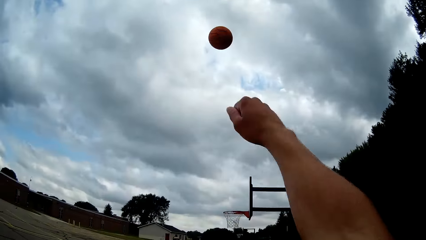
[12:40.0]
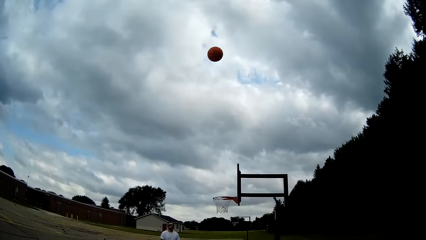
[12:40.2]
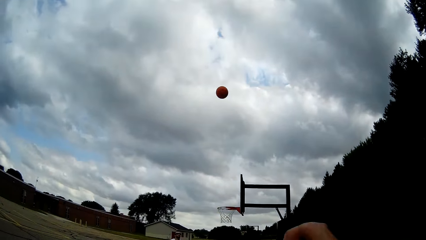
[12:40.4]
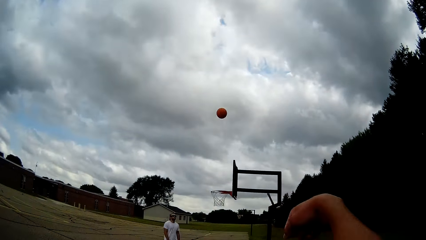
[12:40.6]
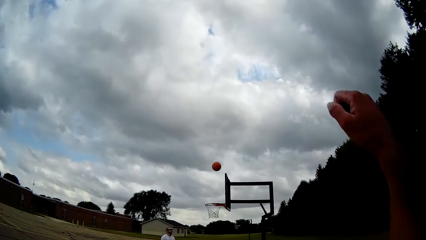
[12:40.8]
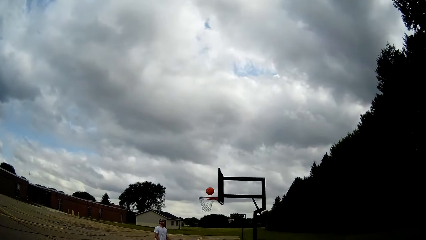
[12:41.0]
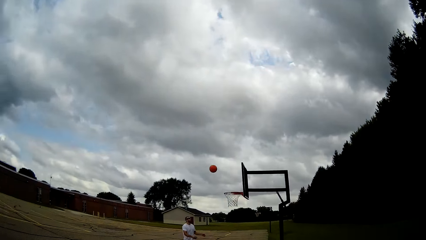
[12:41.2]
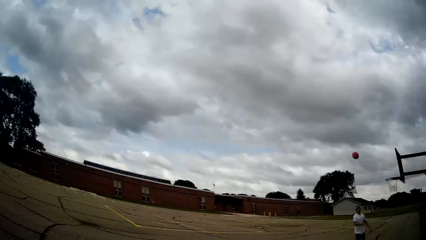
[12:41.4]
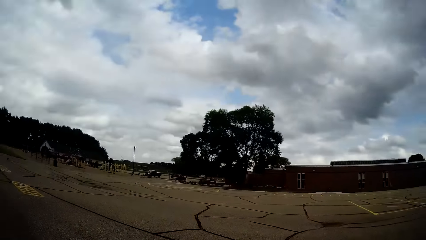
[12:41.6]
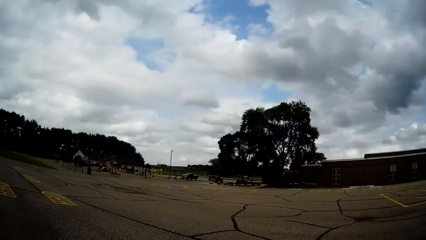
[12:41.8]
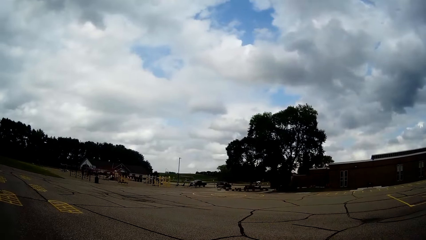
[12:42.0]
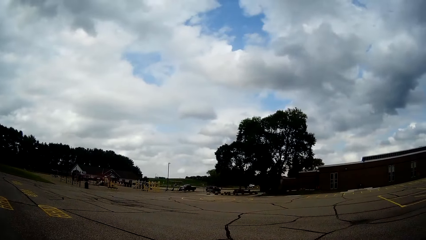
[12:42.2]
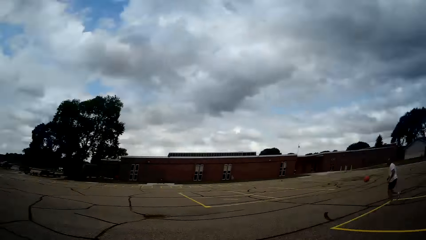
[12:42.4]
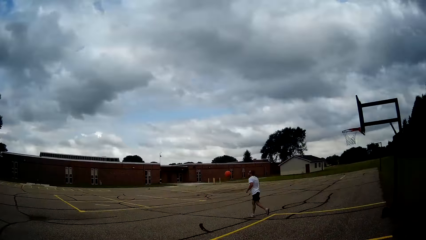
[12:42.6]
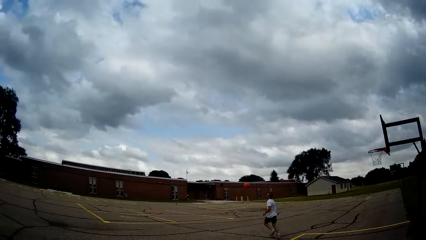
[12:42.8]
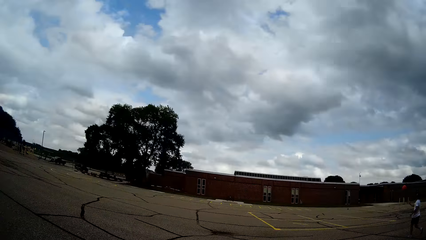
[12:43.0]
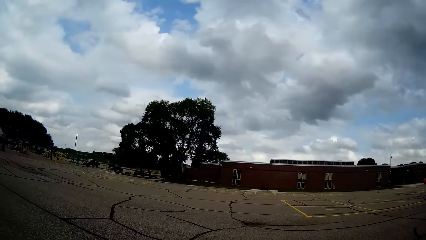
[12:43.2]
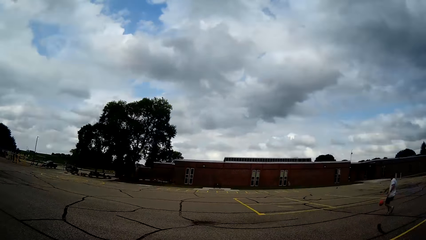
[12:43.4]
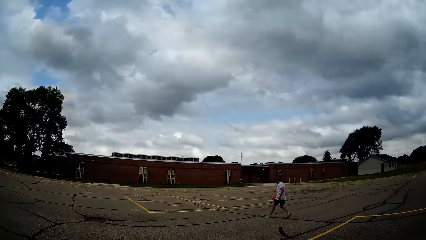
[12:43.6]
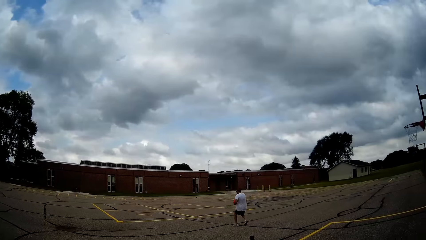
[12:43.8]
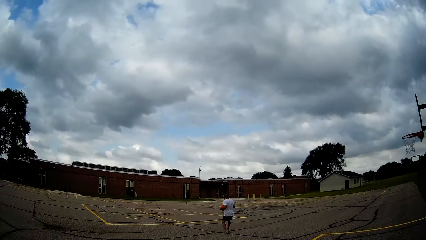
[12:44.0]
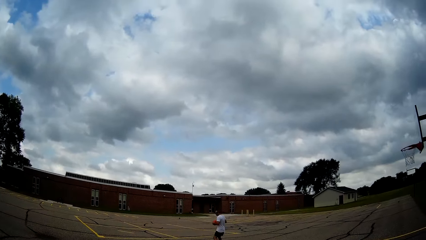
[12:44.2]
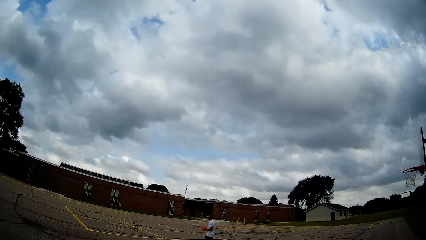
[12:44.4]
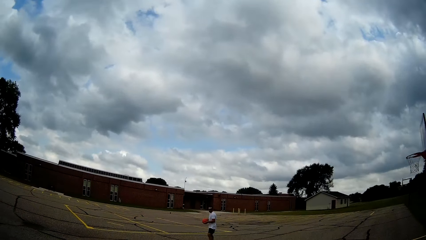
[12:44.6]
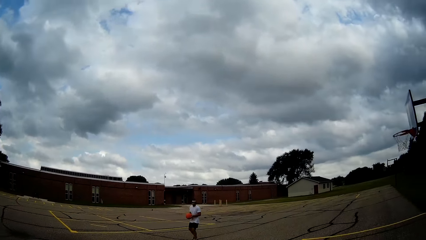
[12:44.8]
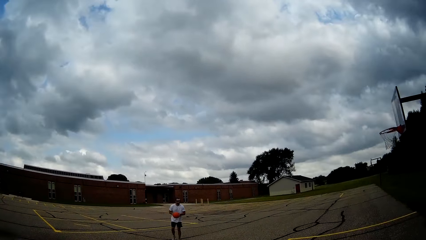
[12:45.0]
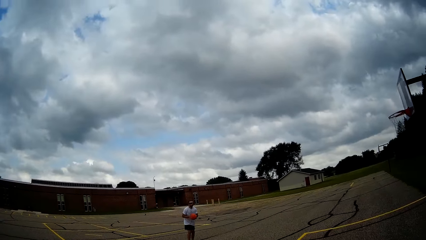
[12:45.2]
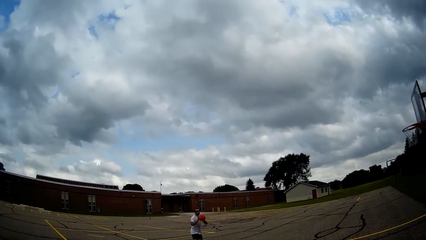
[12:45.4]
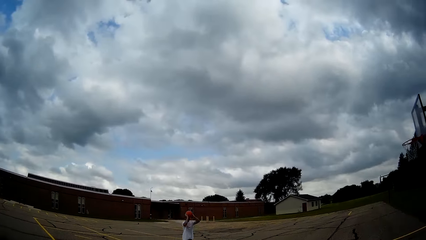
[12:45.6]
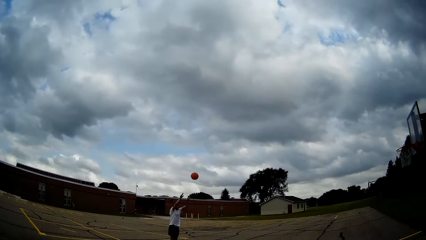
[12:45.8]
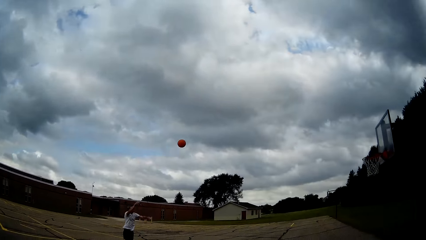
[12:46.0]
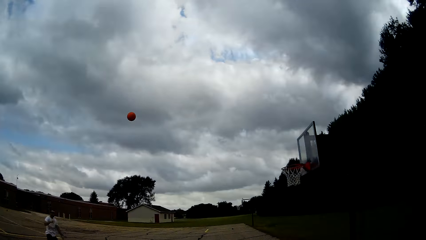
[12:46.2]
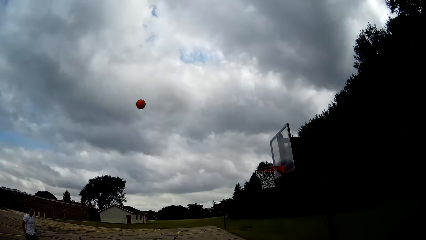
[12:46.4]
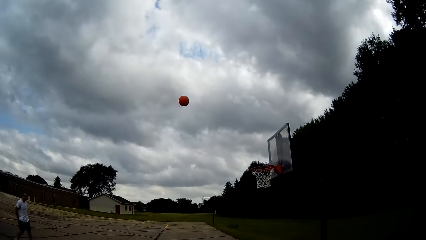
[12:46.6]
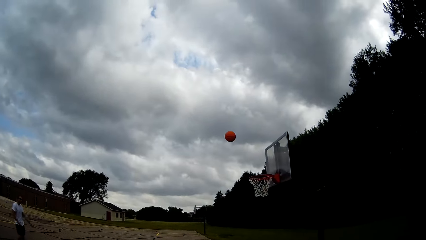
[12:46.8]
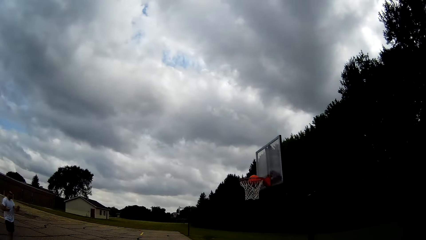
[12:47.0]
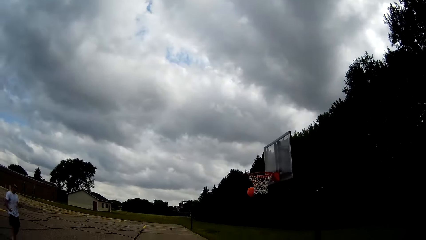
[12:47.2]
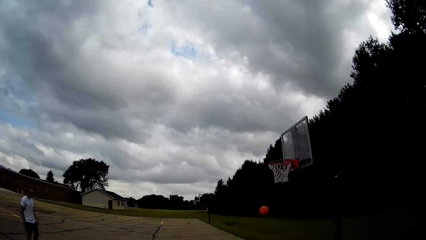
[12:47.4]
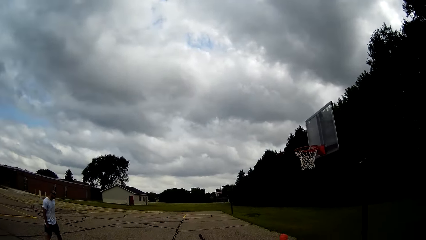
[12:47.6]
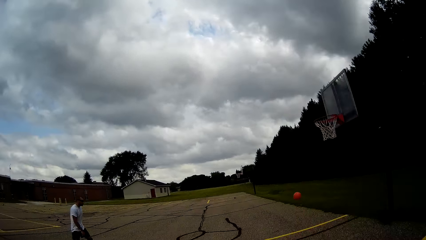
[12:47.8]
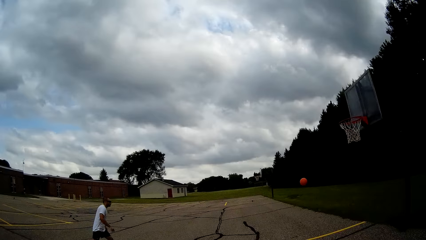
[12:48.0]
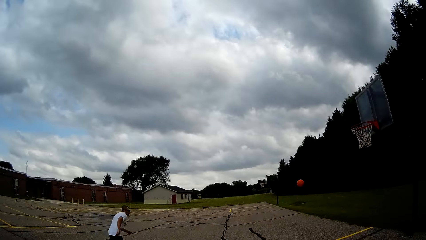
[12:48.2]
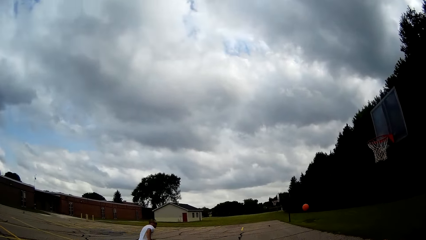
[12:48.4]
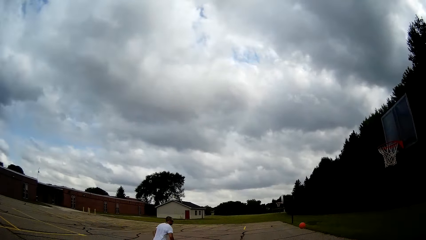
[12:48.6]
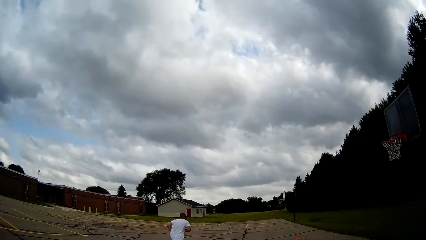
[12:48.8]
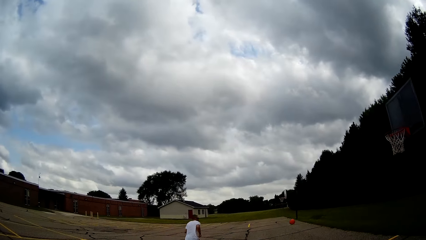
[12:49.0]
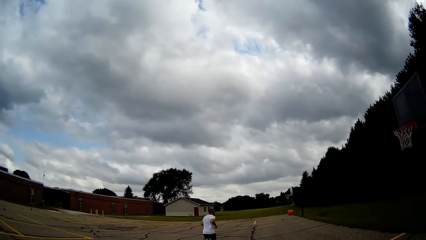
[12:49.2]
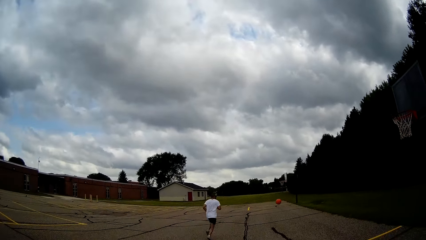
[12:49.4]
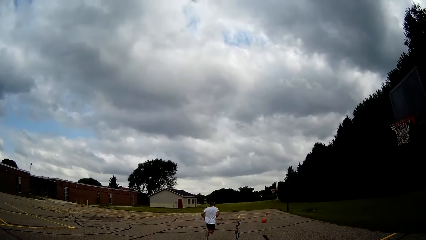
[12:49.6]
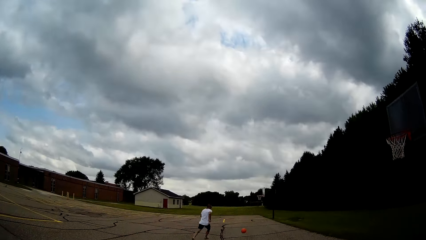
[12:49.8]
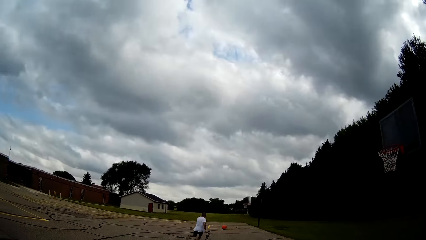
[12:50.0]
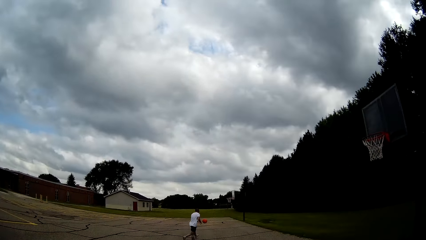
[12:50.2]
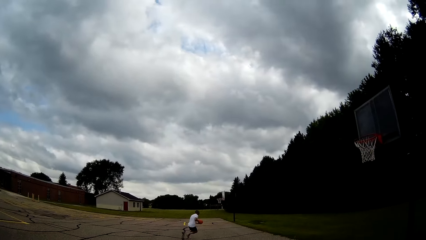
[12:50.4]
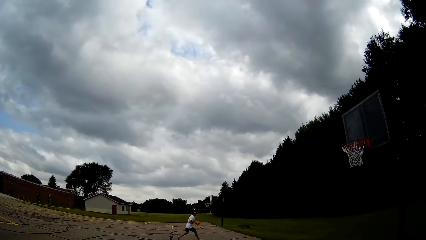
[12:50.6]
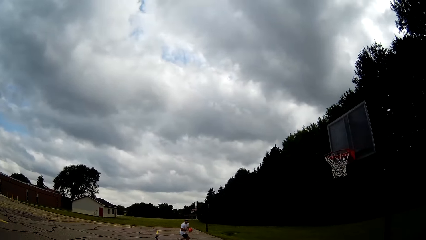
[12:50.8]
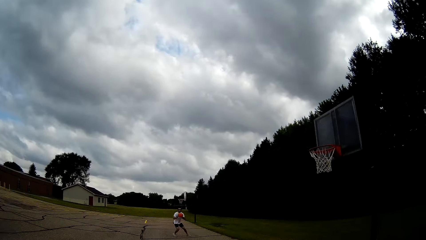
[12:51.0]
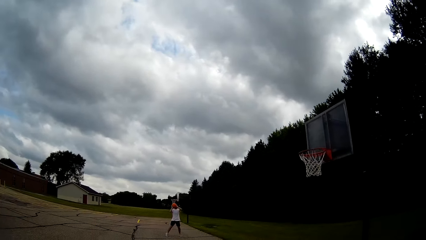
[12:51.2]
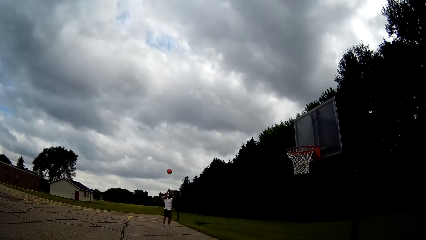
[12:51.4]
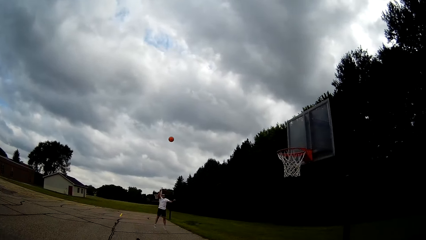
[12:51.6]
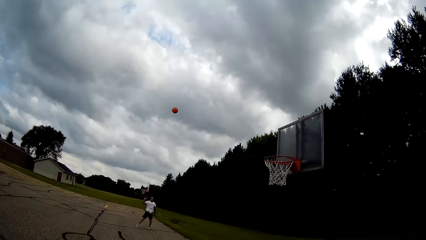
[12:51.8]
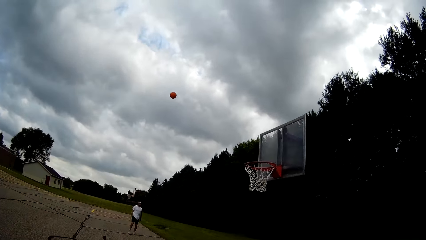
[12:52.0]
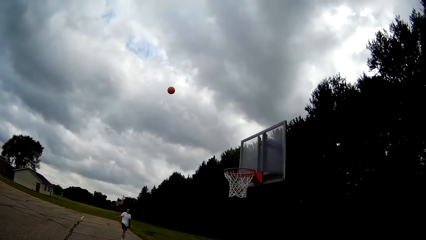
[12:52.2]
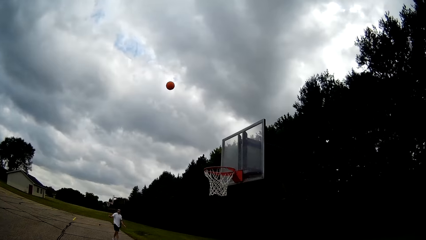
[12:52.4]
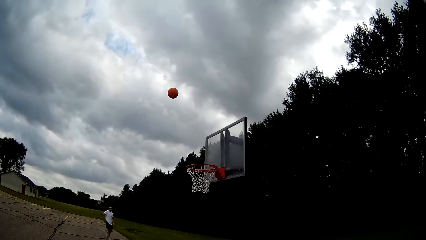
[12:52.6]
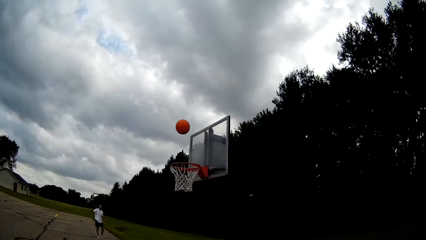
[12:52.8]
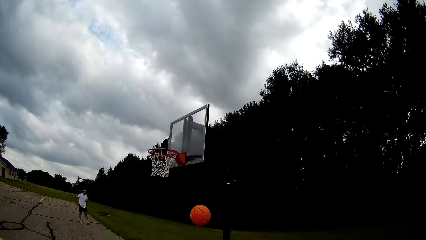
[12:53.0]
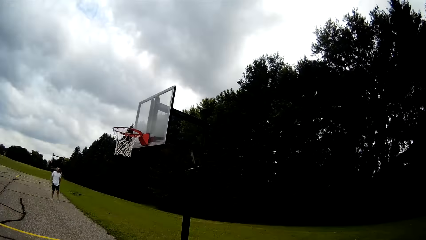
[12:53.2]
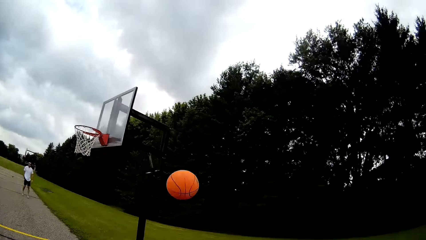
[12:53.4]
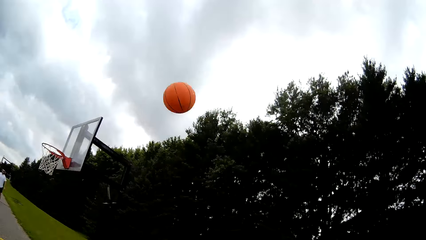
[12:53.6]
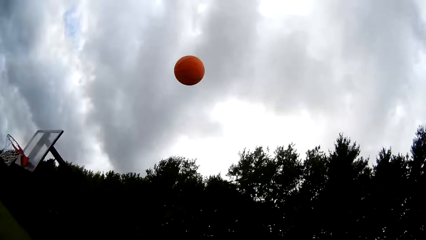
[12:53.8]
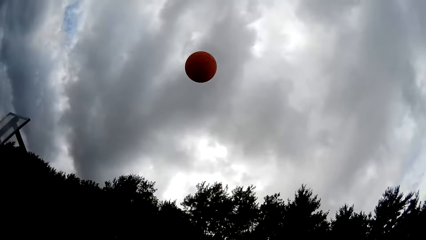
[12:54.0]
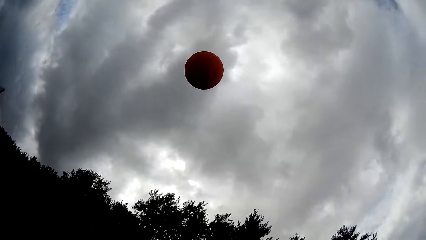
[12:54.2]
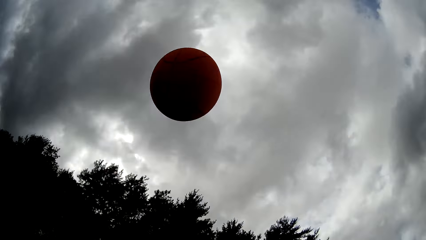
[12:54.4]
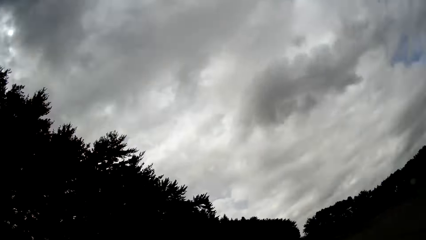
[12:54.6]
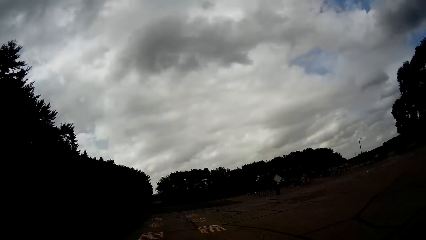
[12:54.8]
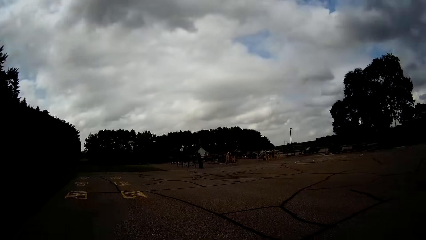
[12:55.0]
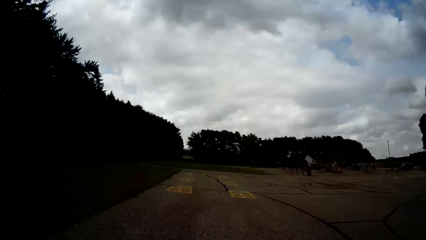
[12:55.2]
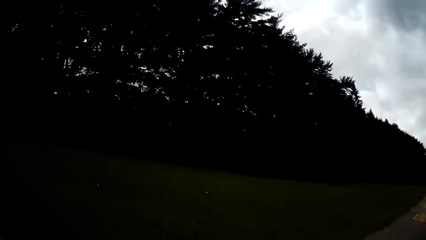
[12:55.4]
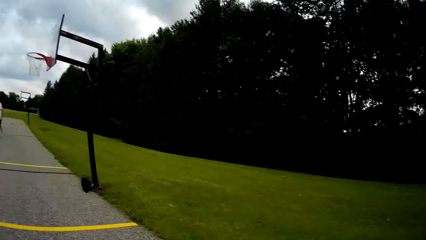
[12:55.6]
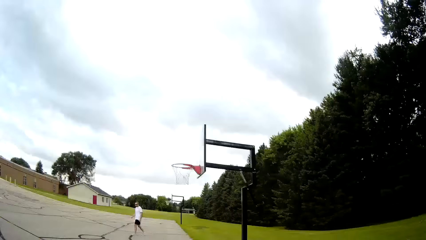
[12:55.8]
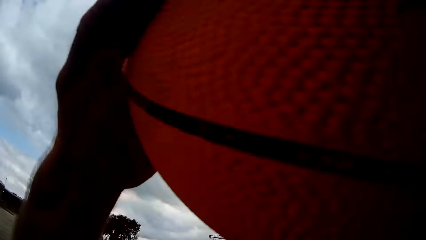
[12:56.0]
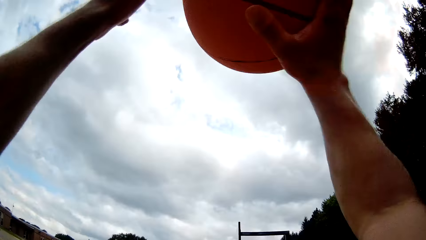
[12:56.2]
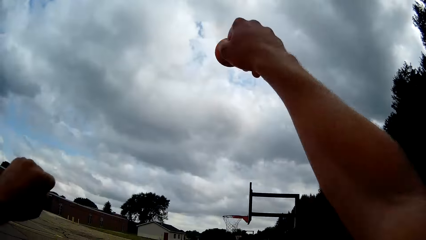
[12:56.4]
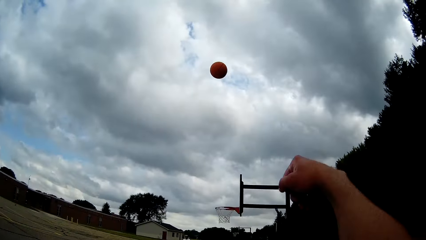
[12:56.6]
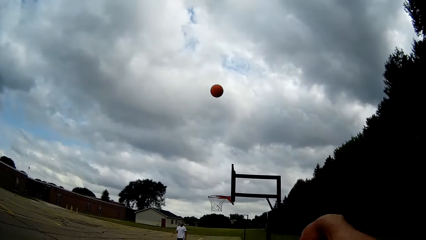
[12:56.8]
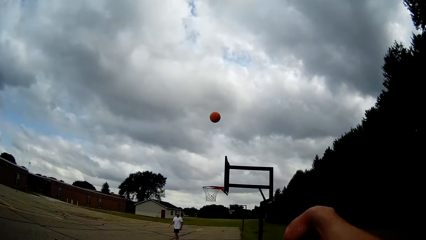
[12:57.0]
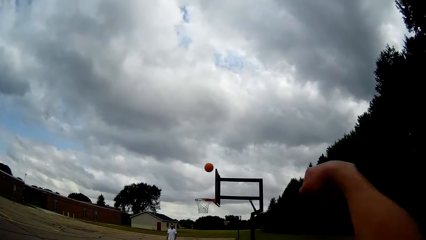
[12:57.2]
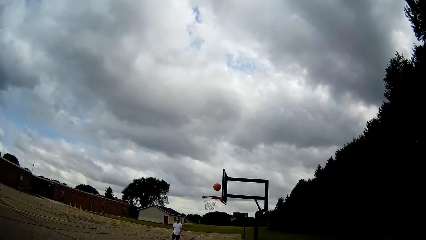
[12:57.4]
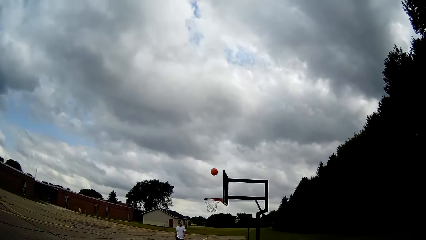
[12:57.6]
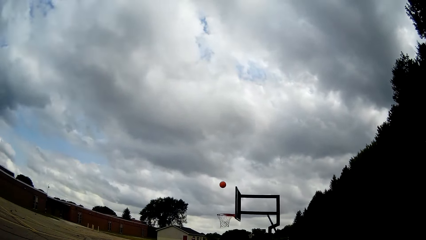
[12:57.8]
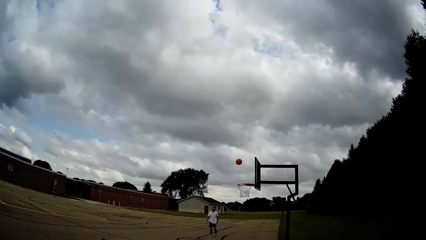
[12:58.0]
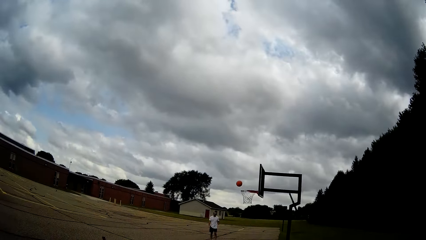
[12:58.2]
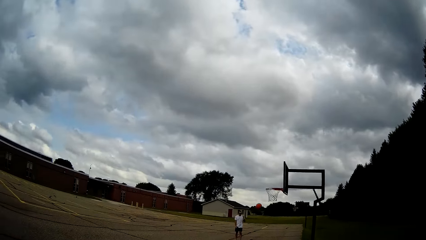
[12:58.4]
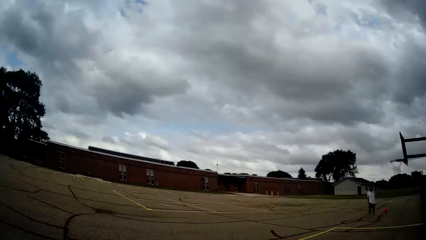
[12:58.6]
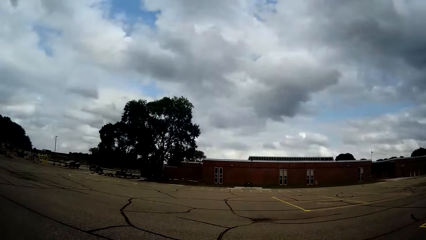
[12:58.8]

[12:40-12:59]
The camera wearer throws the ball close to the basketball hoop. A person walks towards the basketball. The person catches the ball and throws the ball into the basketball hoop. The person runs after the ball. The person catches the ball and throws the ball to the other side of the court. The camera wearer holds the basketball. They catch the ball. They throw the basketball in the basketball hoop.
